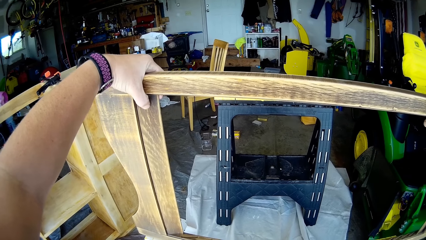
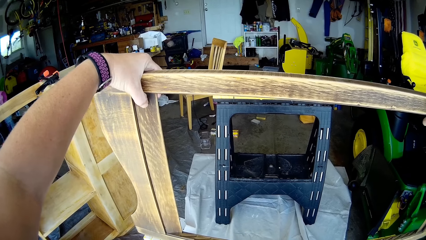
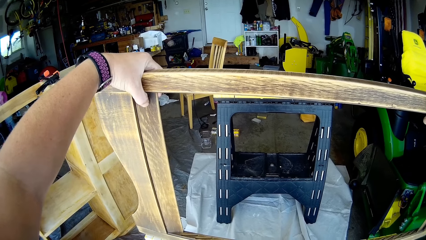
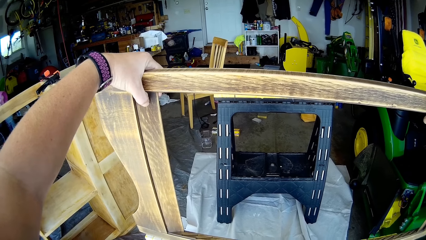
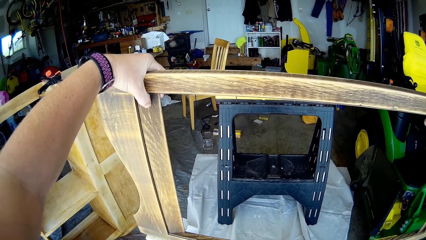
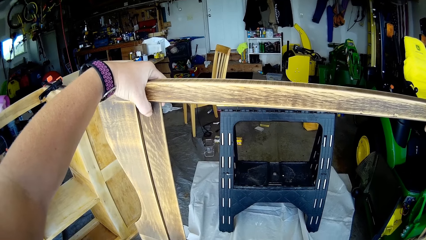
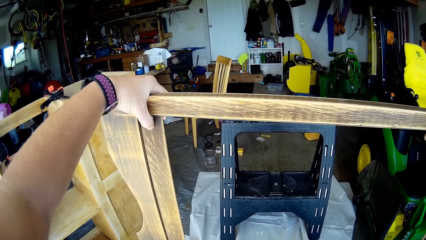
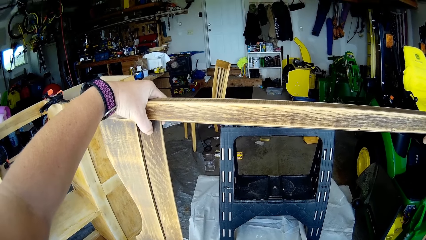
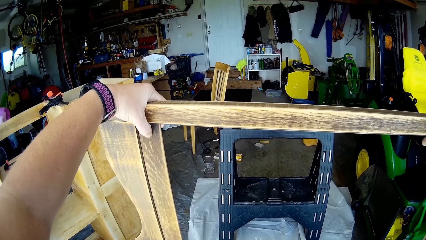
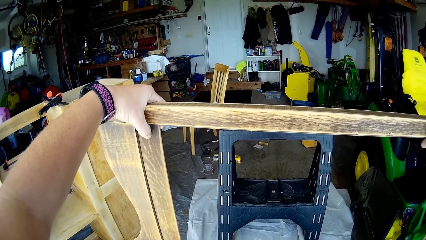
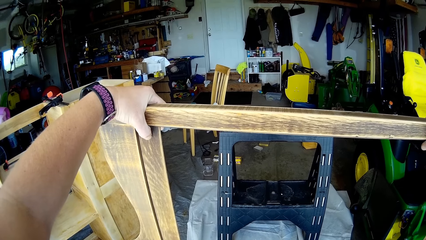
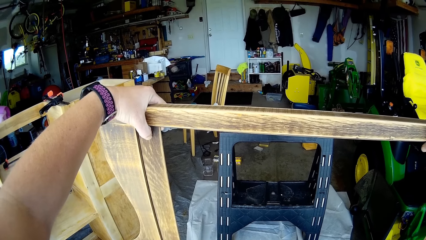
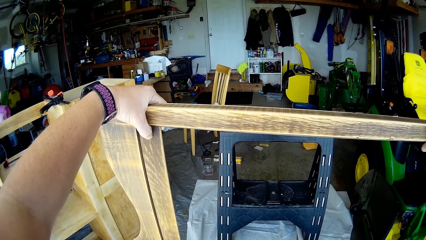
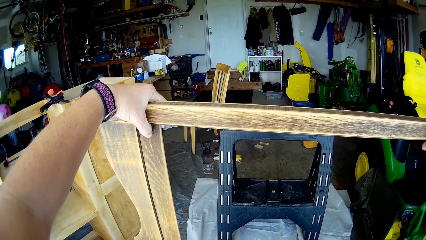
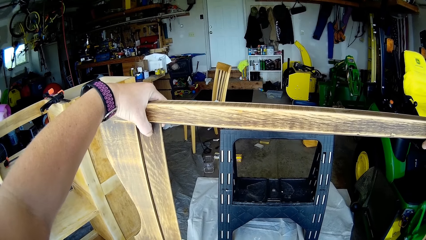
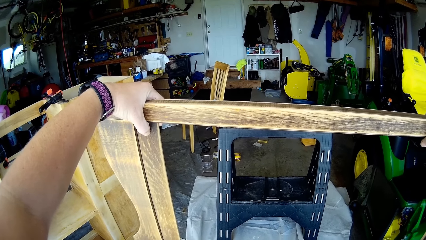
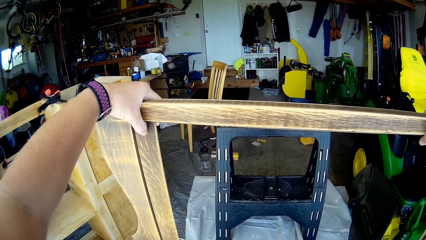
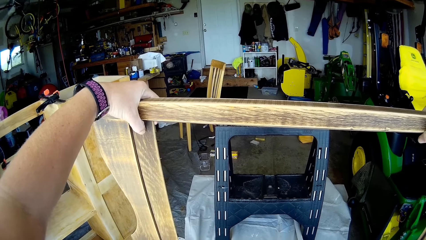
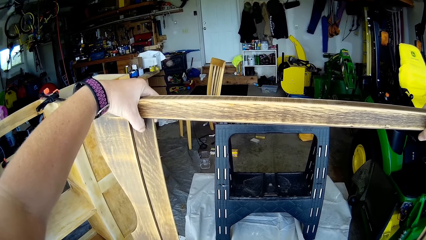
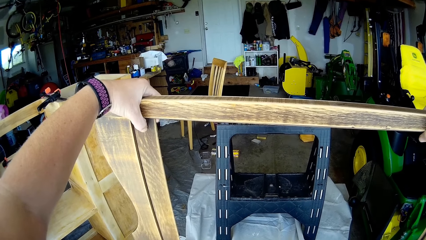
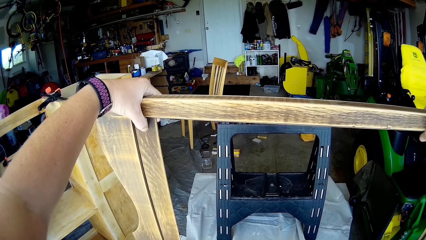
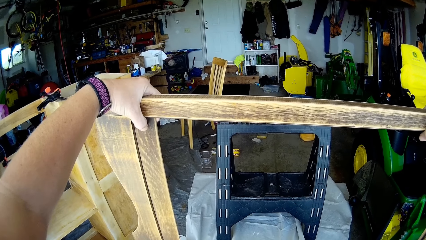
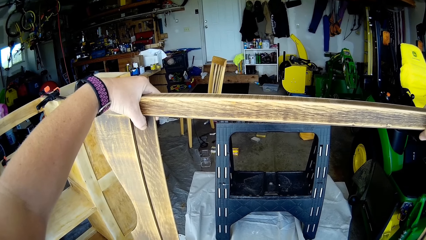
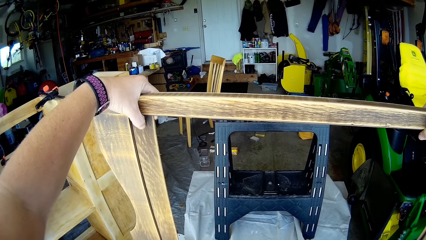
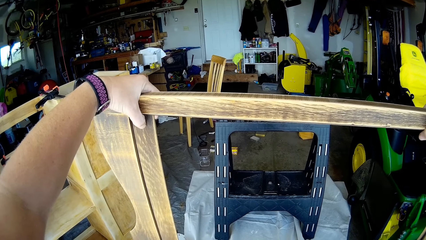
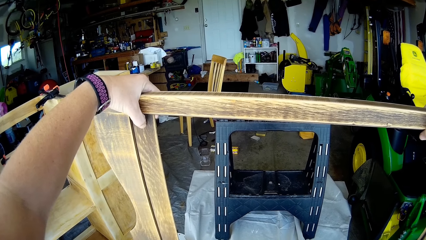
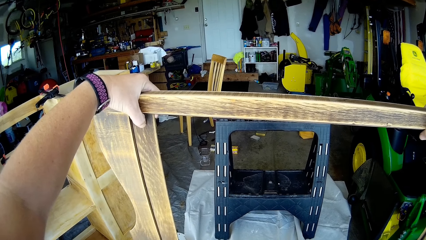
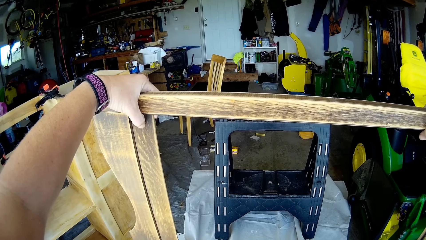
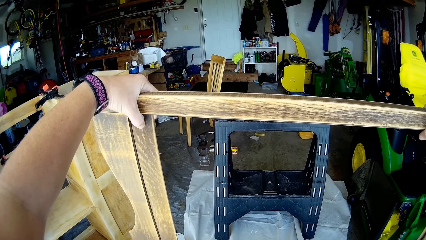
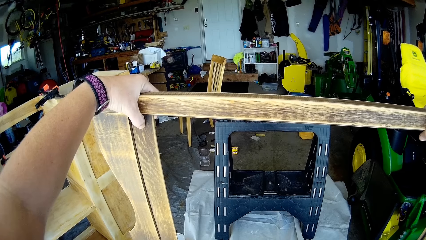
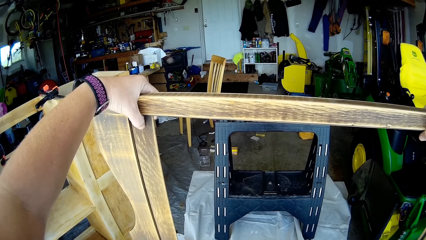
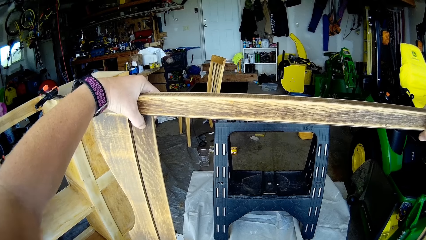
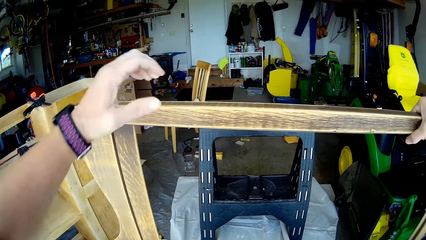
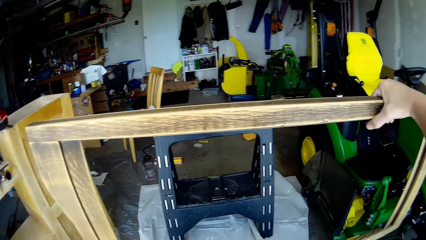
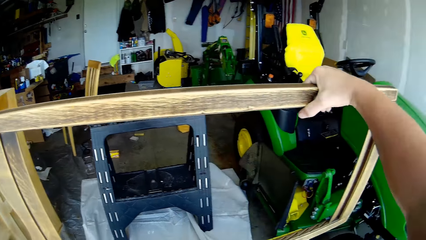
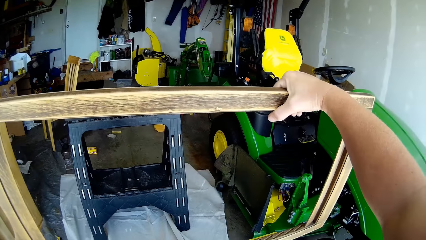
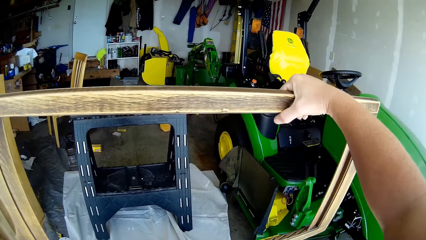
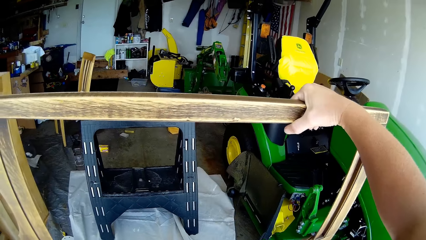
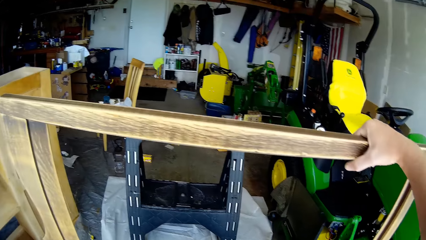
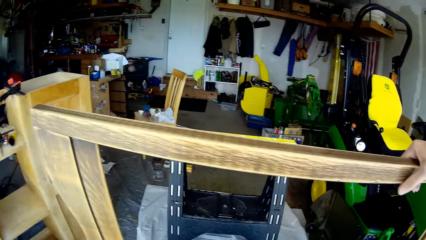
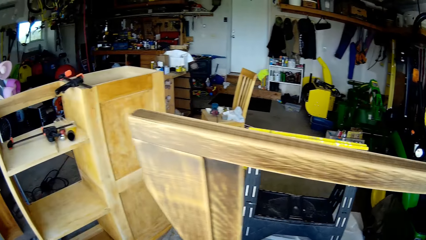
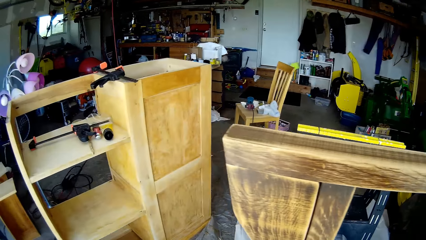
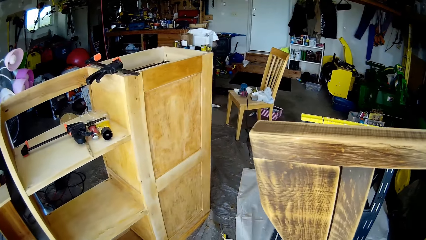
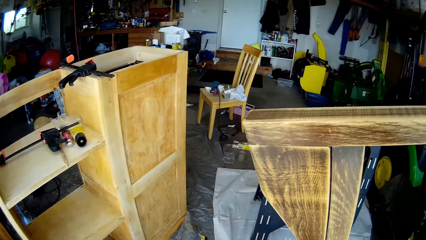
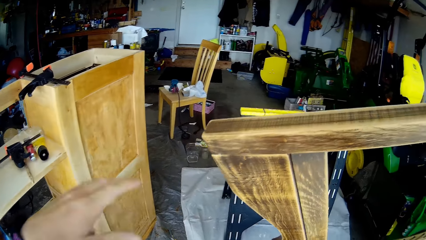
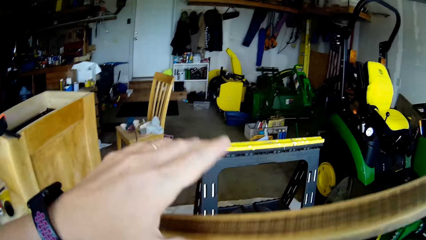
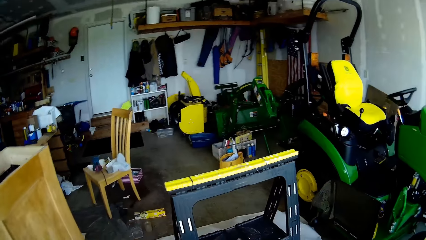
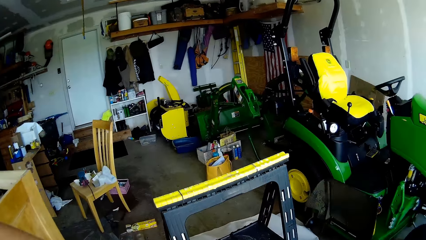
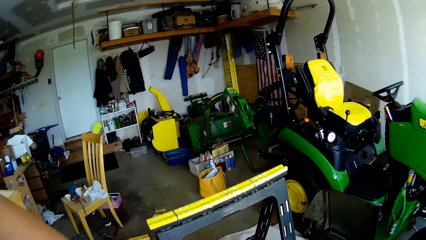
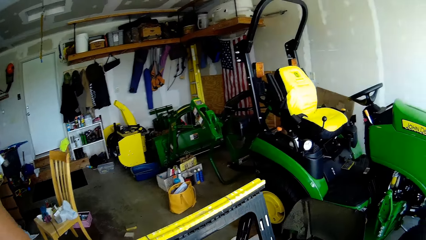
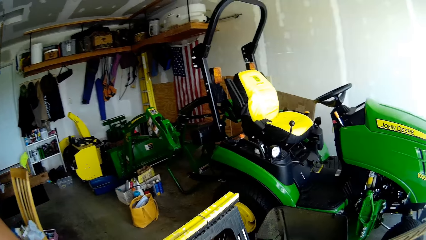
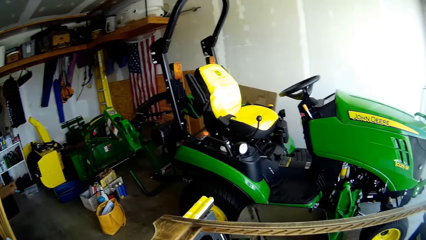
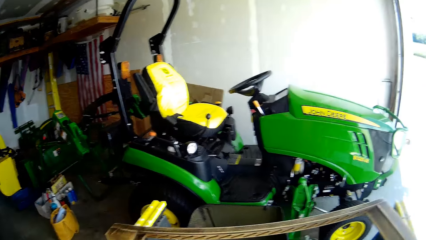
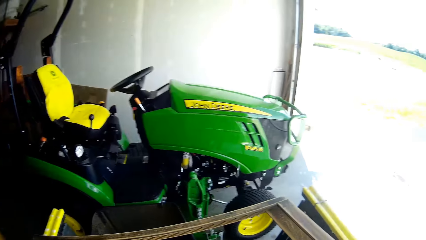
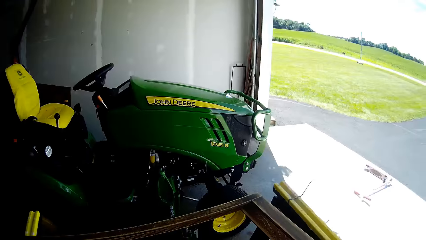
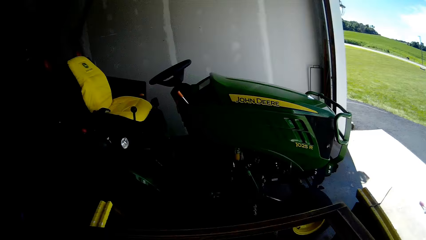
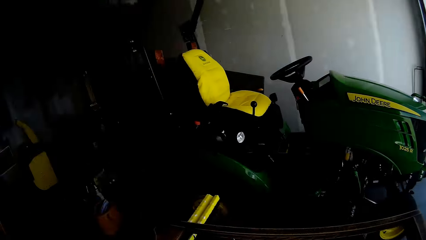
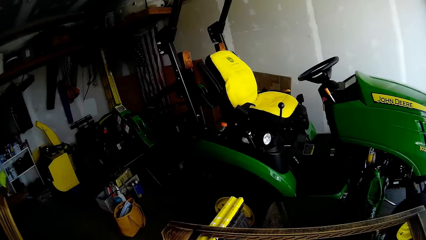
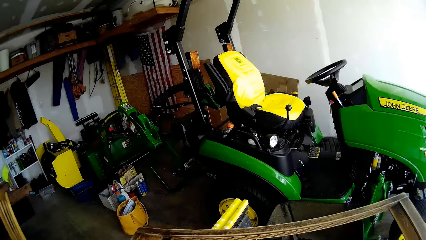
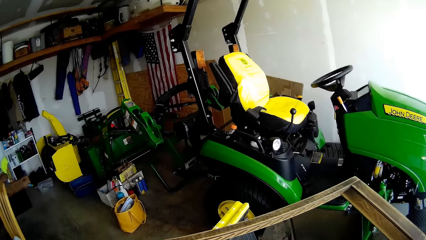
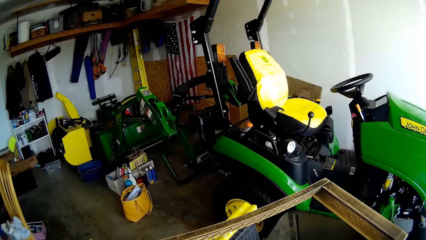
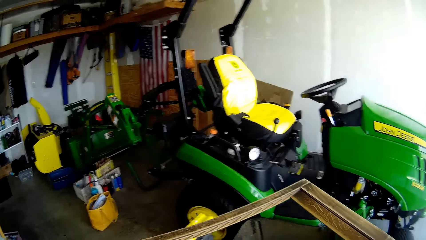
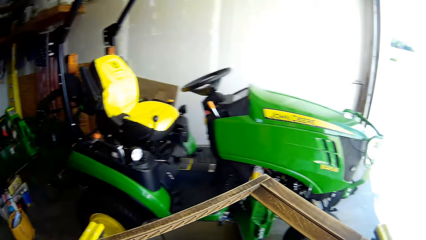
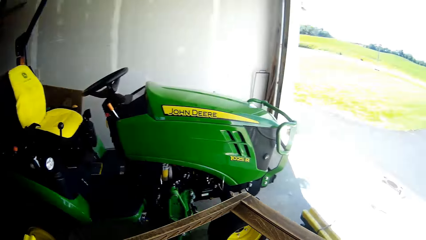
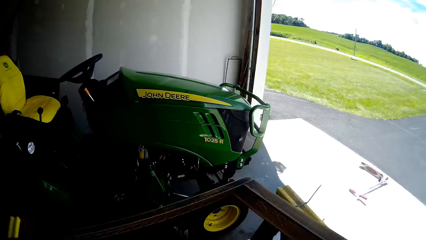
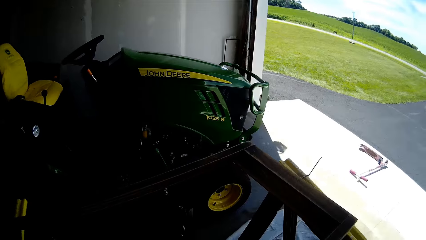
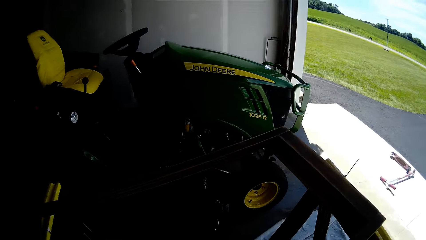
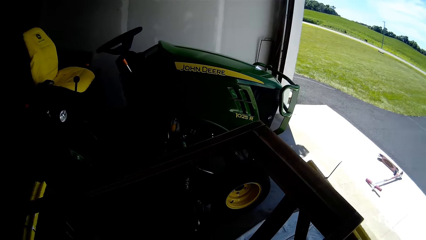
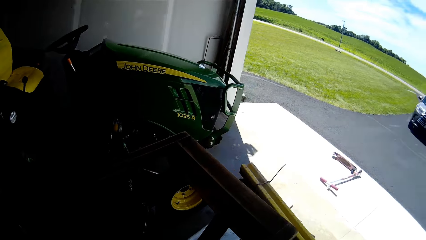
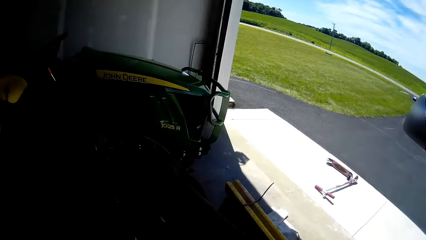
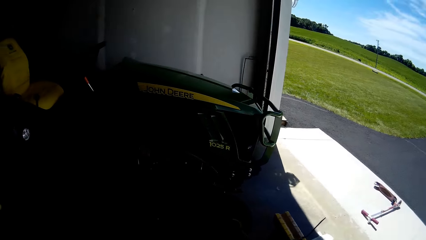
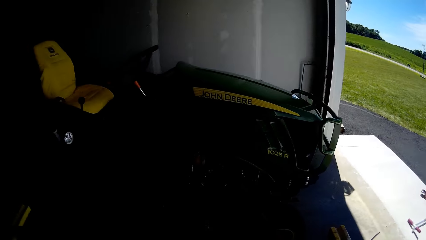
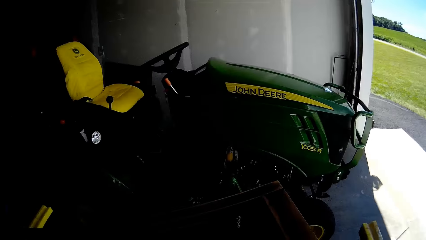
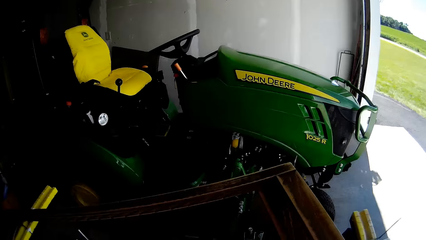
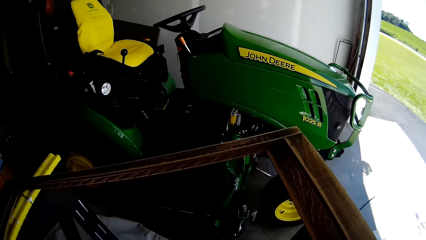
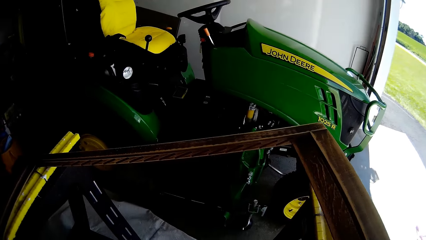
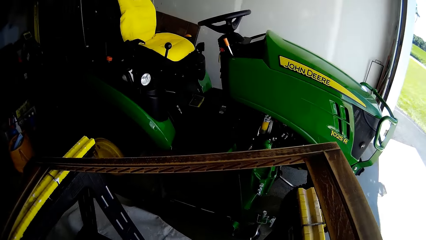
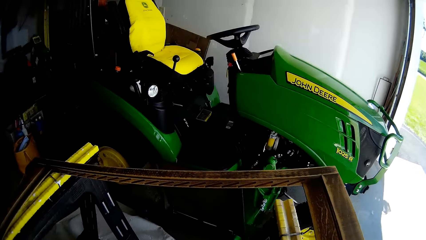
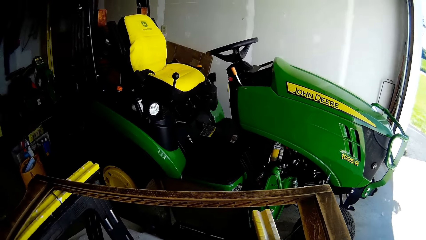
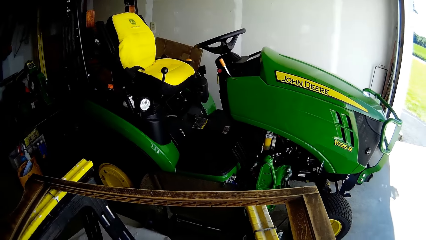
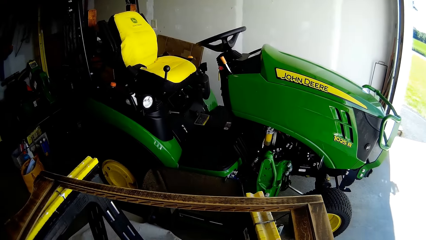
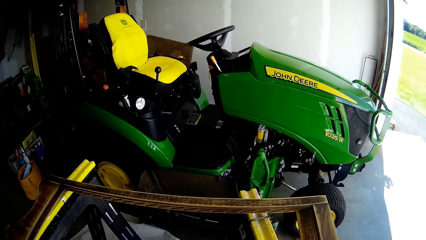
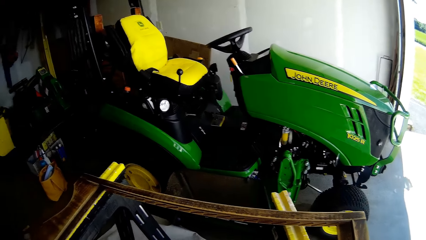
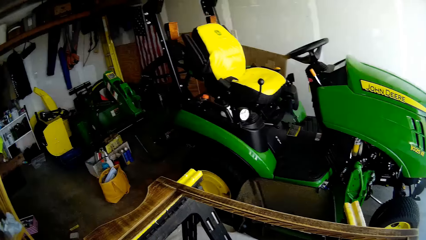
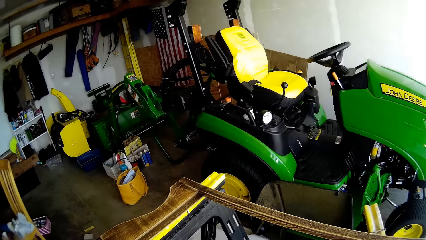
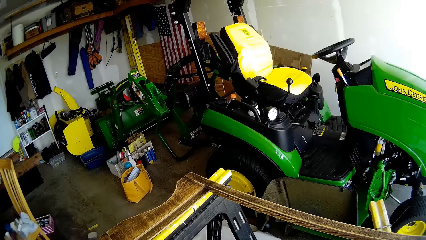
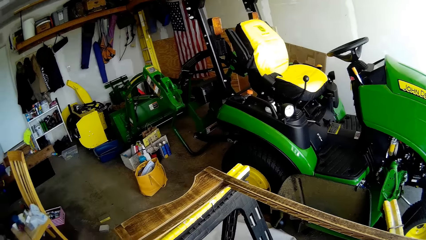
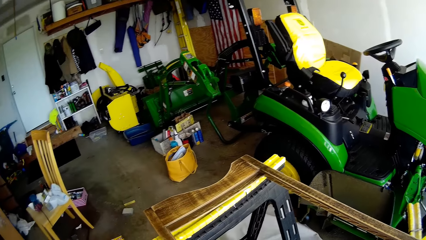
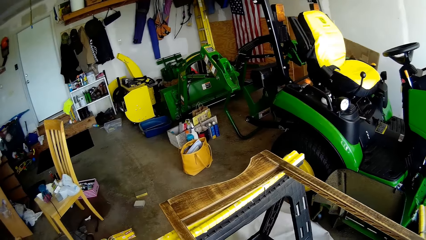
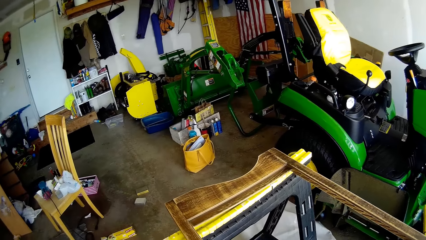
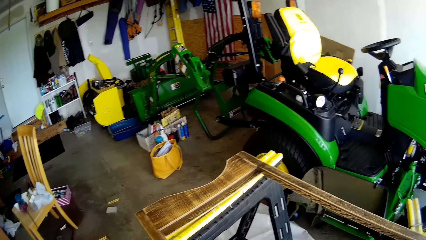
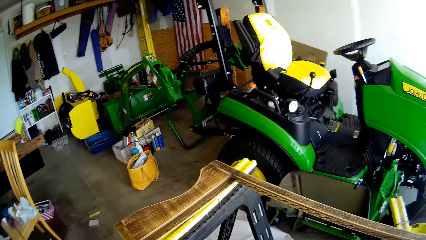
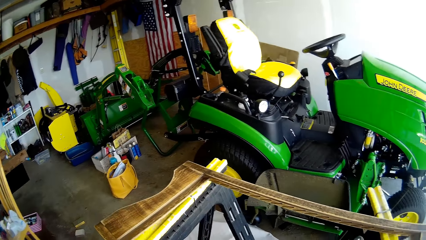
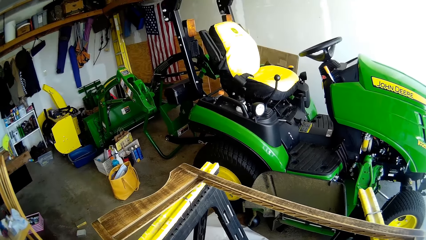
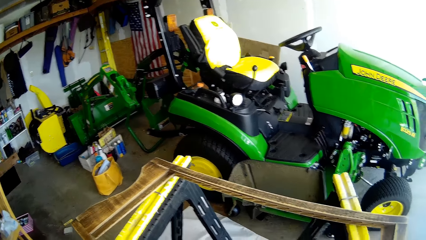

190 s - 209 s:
The camera wearer positions the wooden frame on the metal stands. She puts the wooden frame on the stand.
